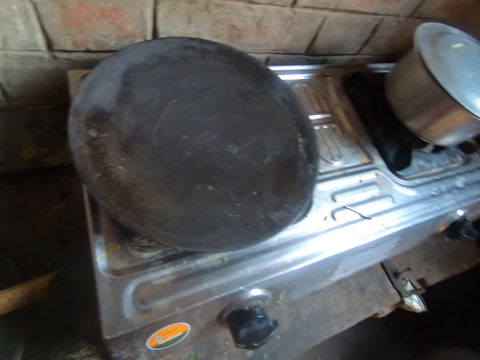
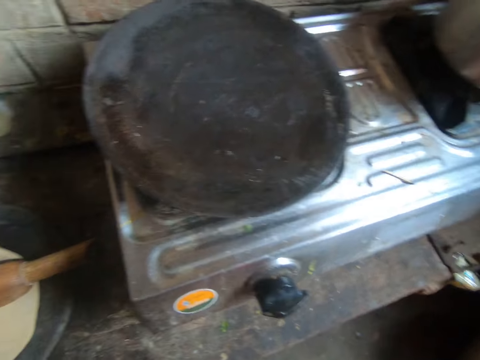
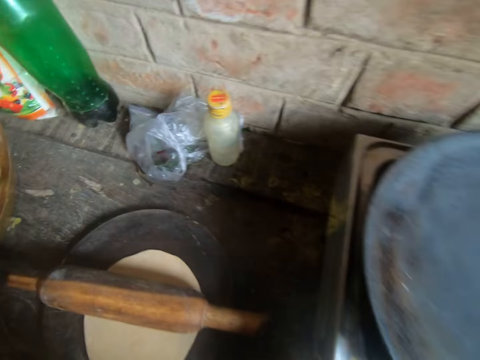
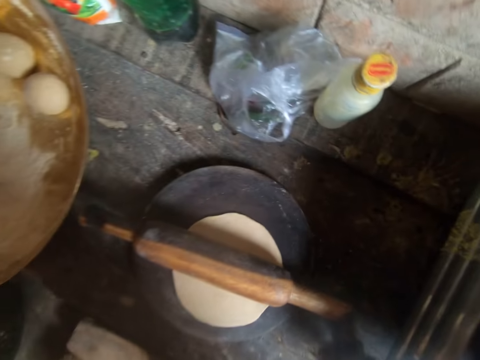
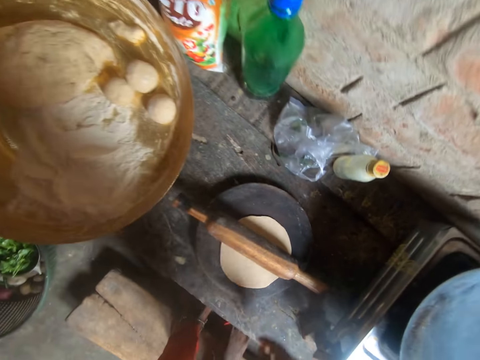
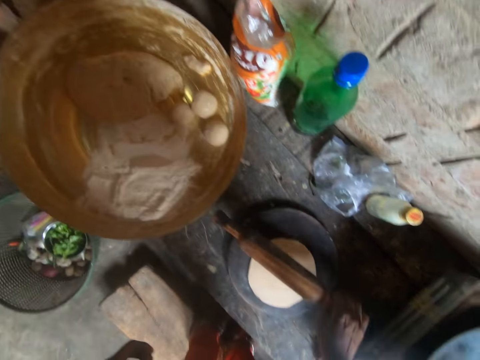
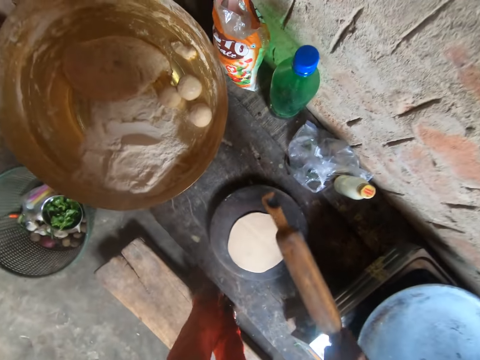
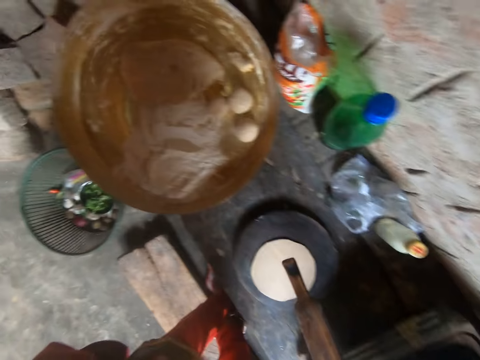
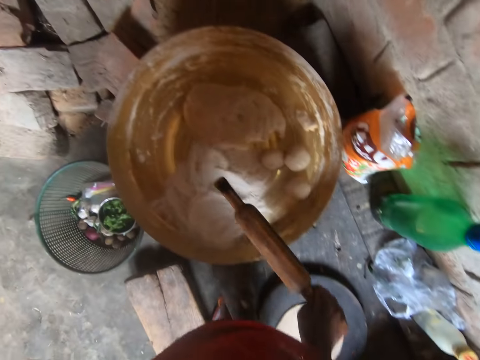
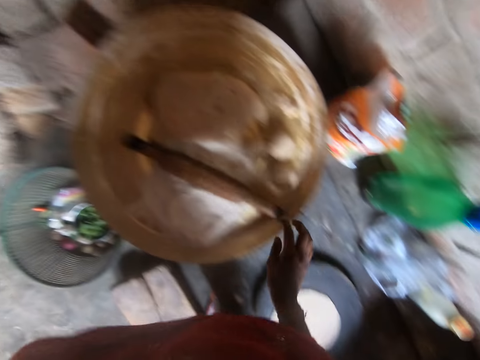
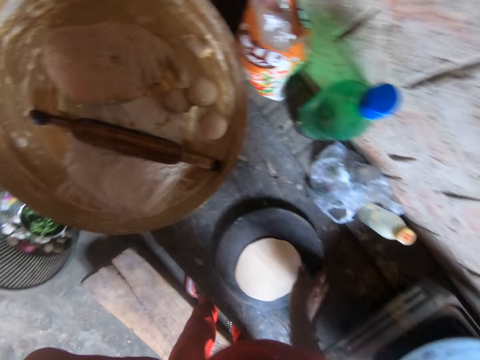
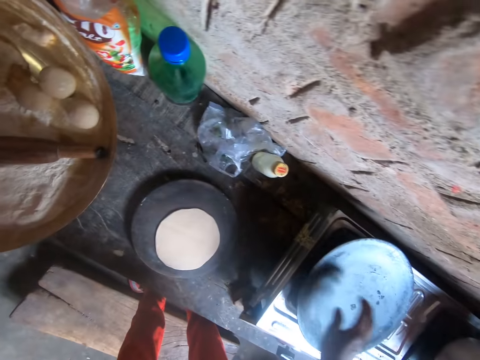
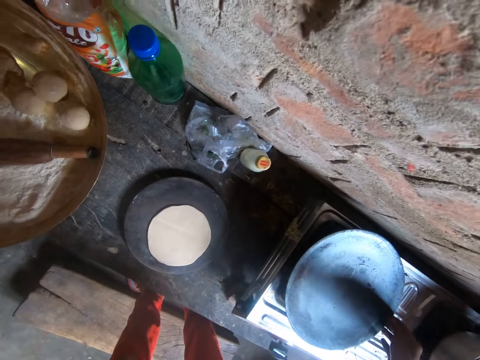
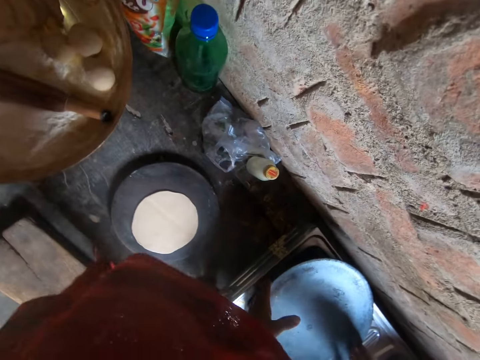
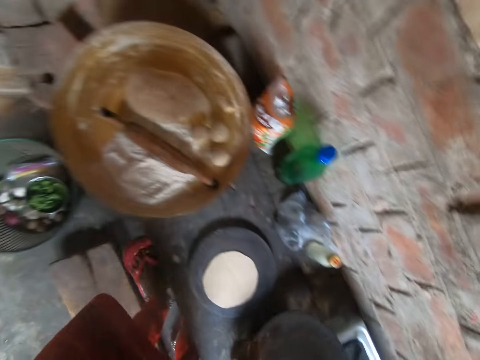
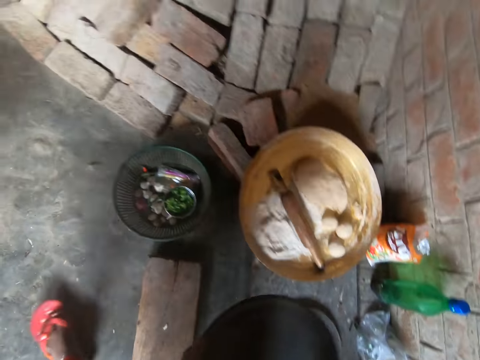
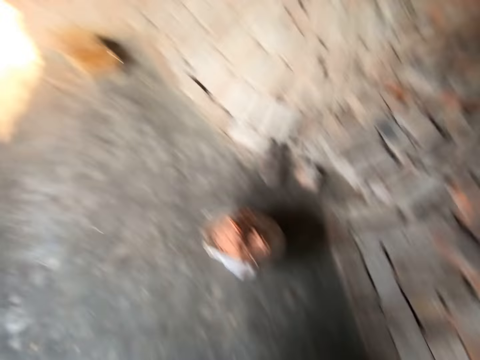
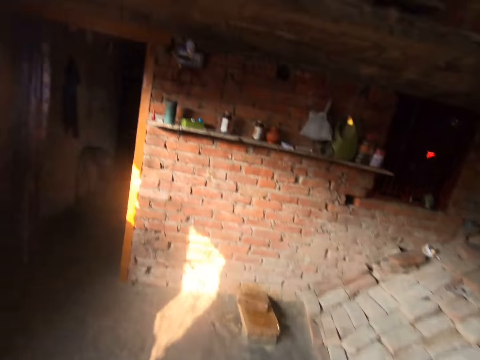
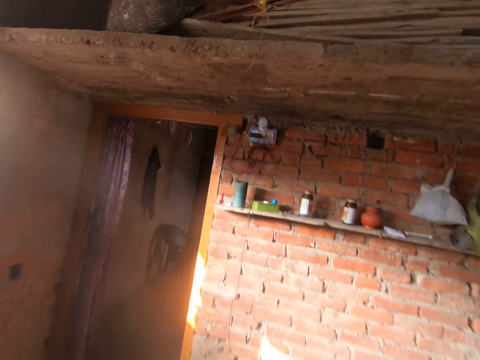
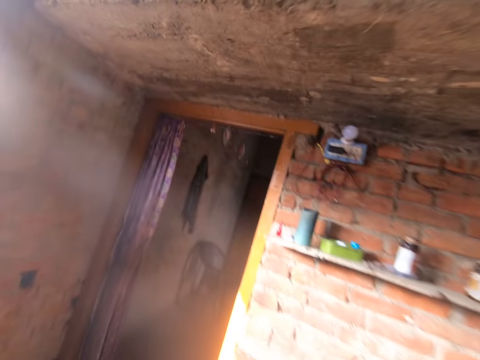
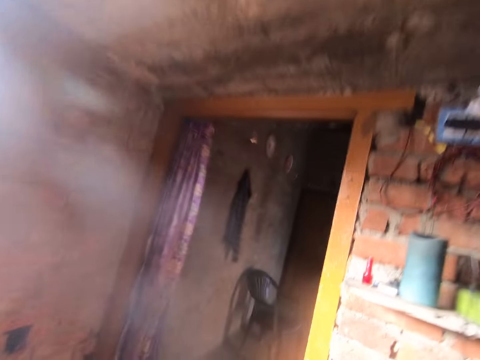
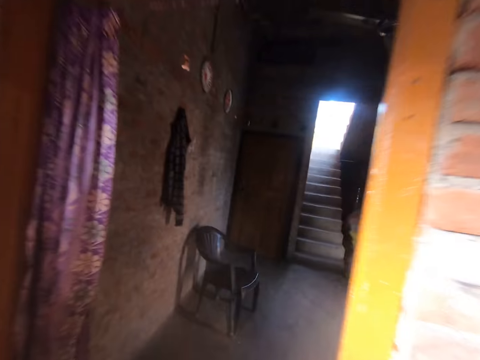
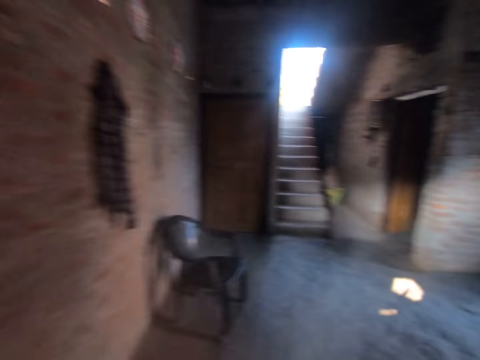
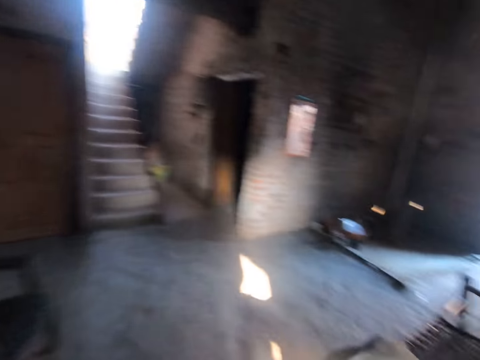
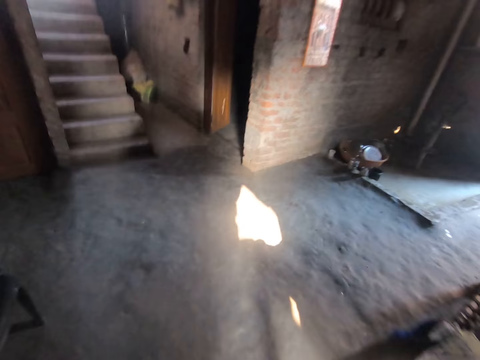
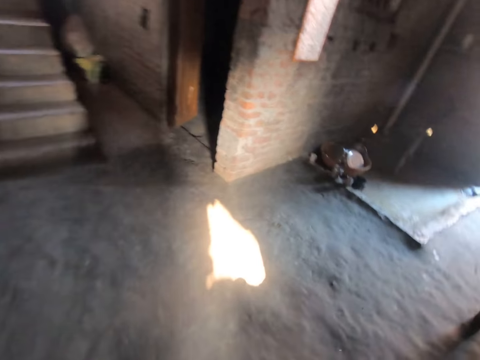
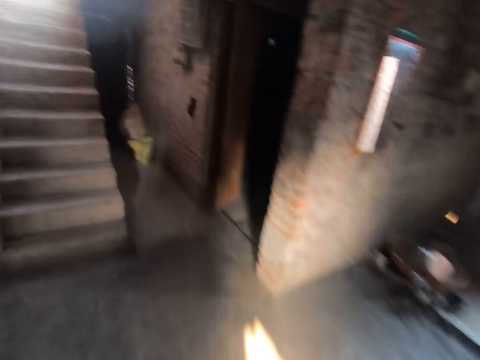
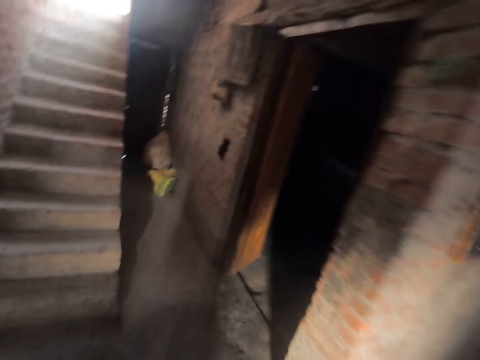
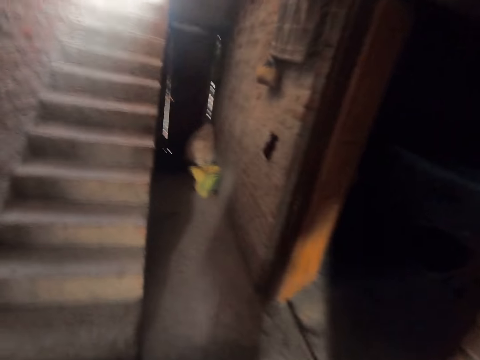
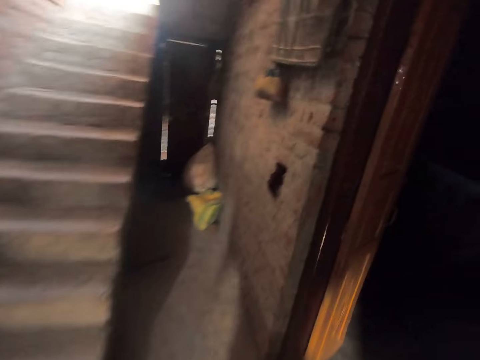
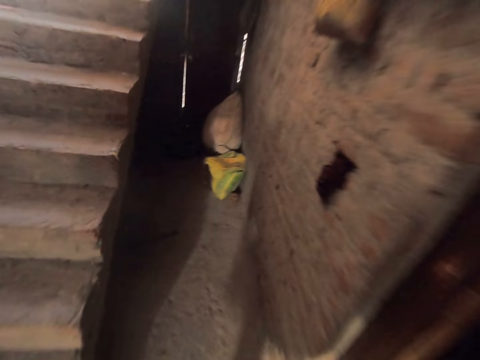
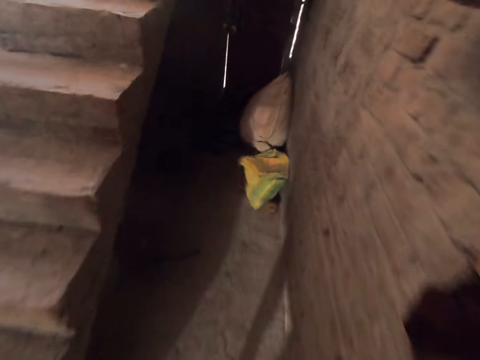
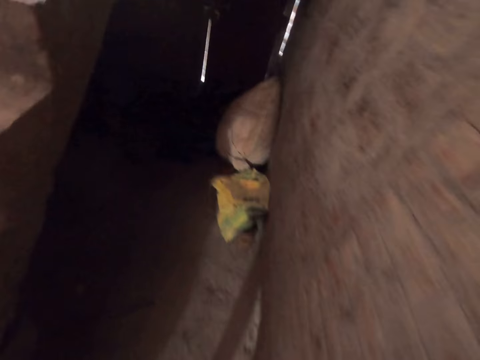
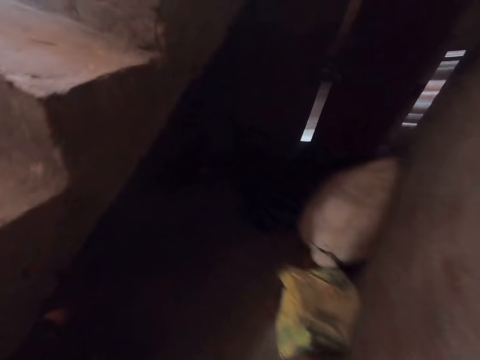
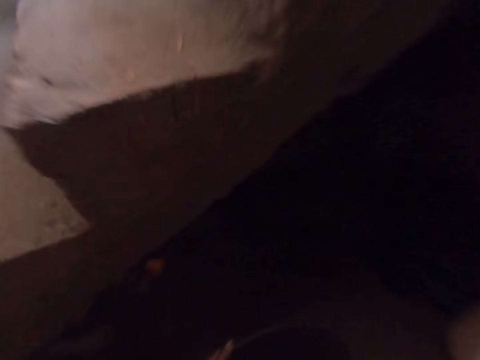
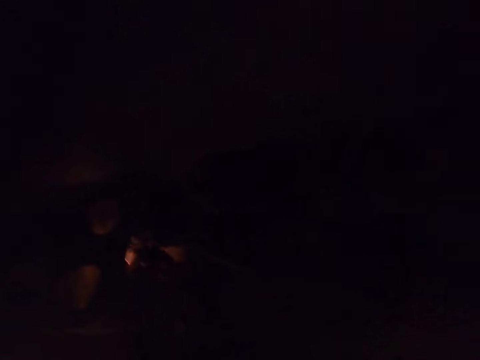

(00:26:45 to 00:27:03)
The camera wearer picks up a wooden chapati roller with her right hand. She sings. She drops the wooden roller on a tray with her right hand. She removes the plate or chapati pan from the cooker with her hands. She walks out of the kitchen. She sings. She walks towards a concrete staircase.

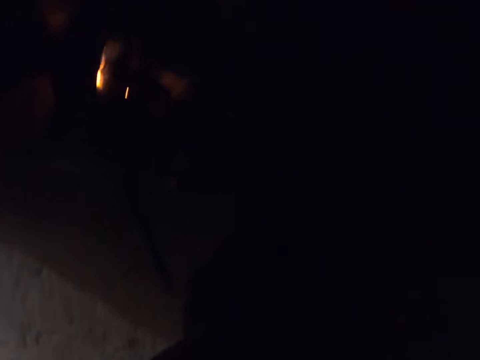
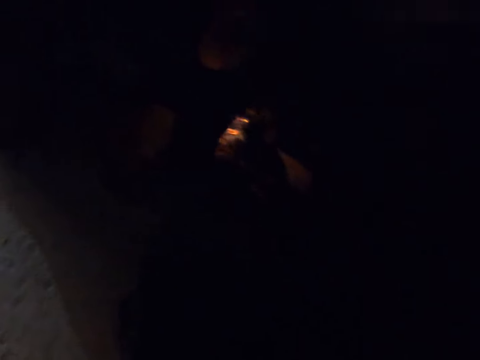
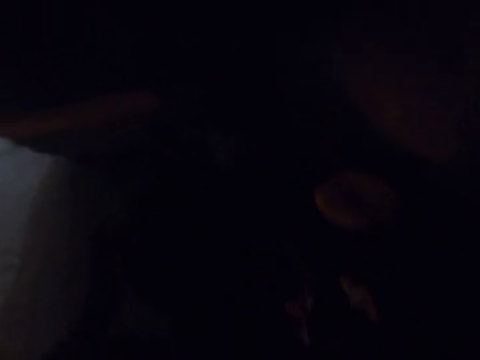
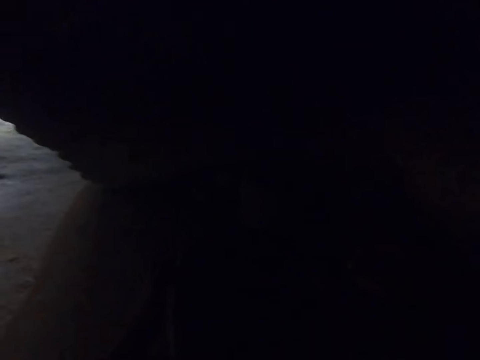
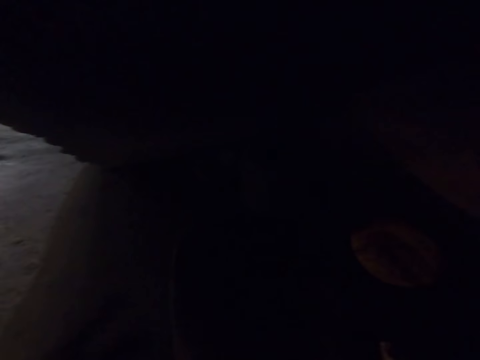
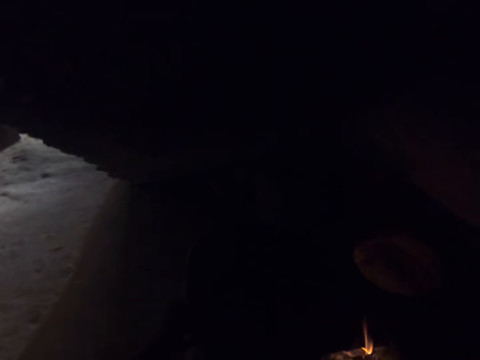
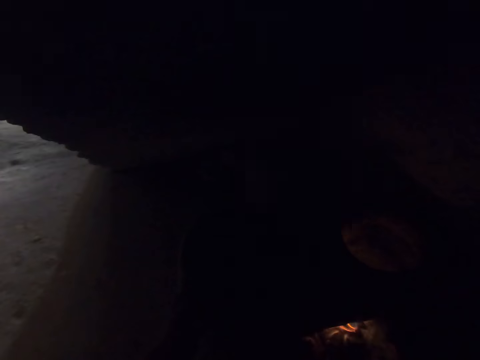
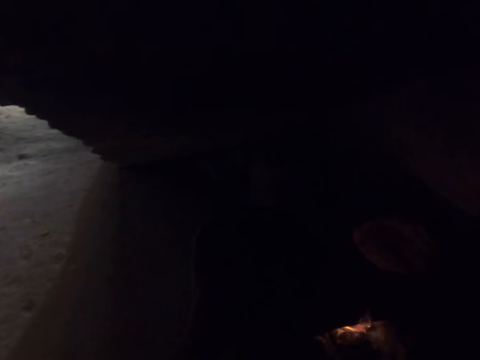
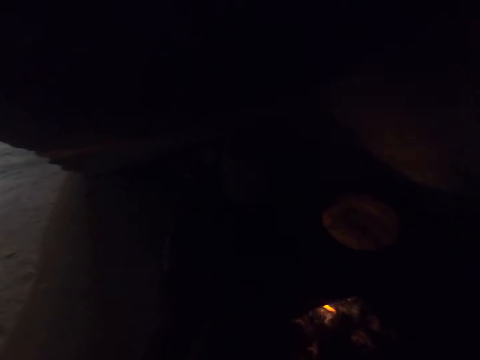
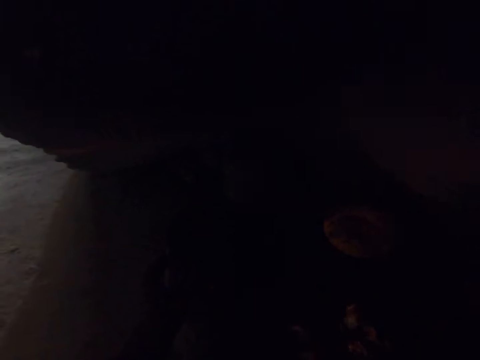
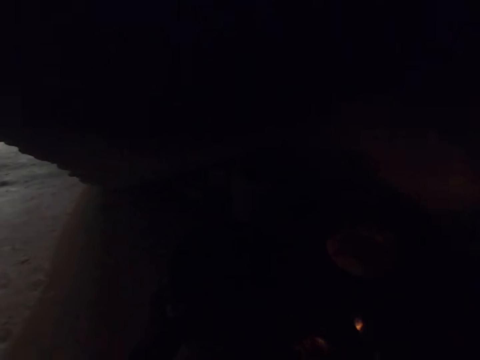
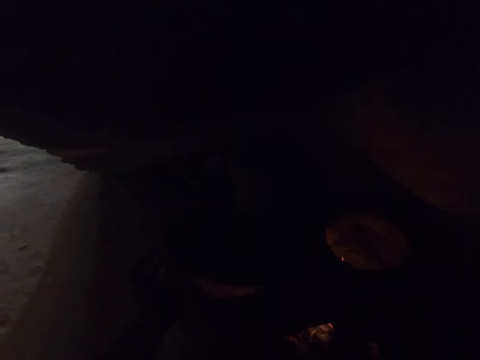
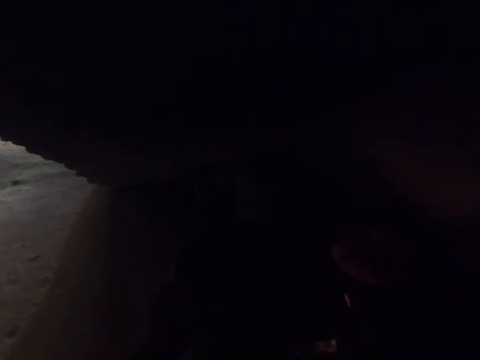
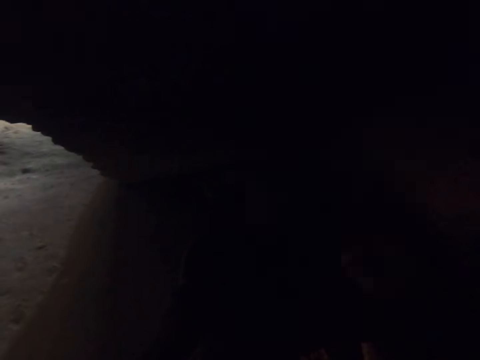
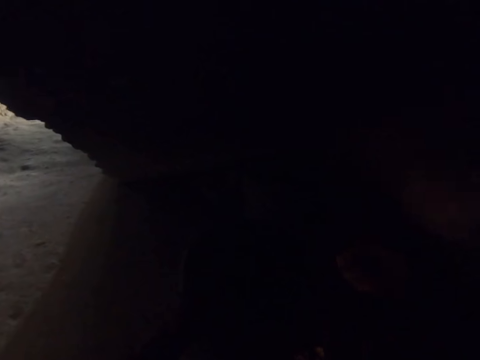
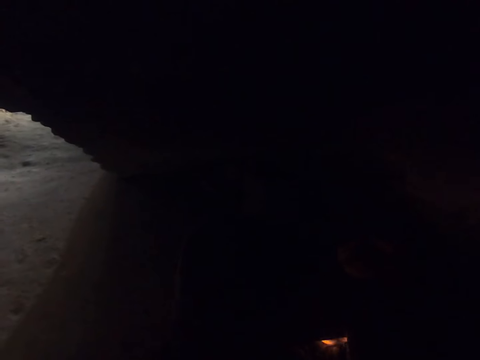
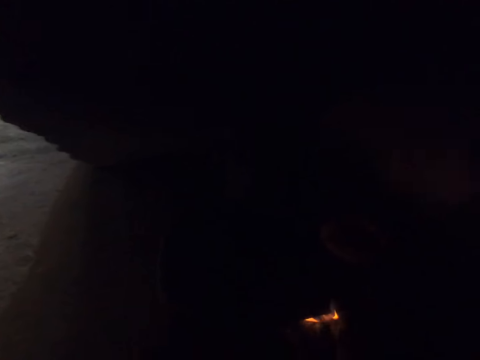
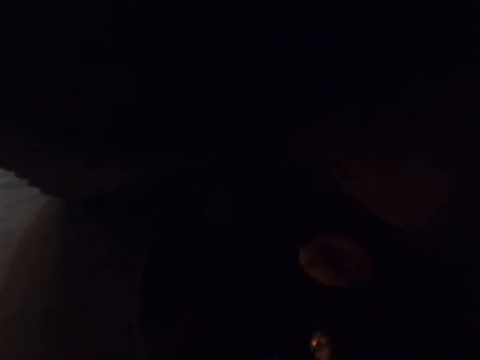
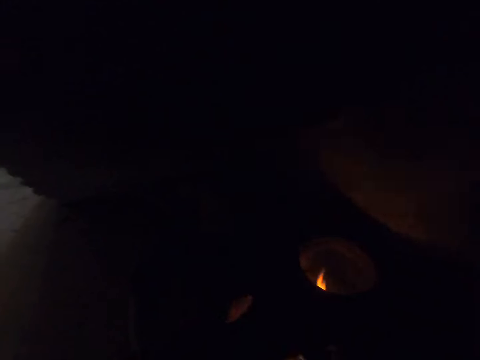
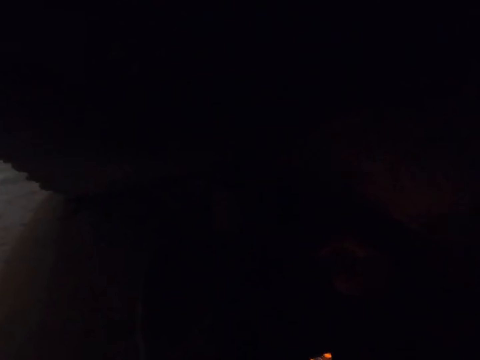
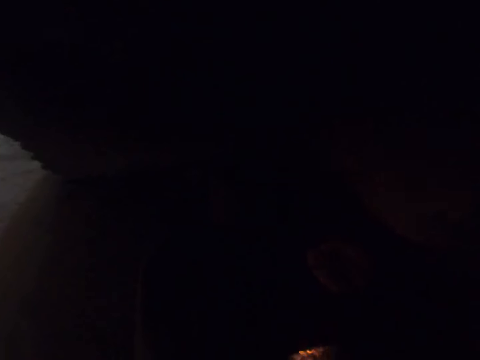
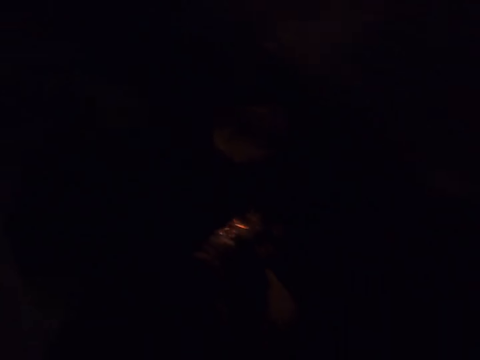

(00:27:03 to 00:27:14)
The camera wearer sings. They drop the steel pan on a makeshift fireplace beneath the concrete staircase. They light a fire.
